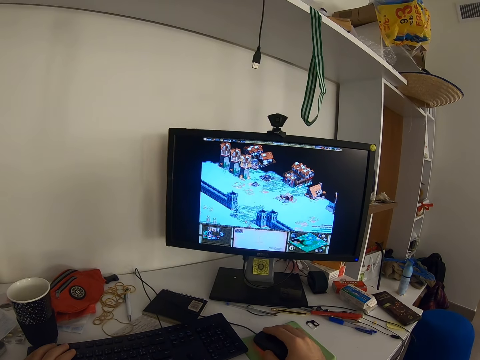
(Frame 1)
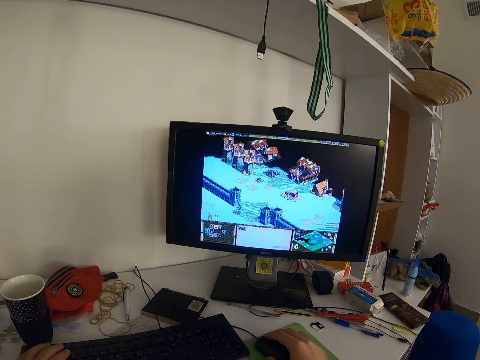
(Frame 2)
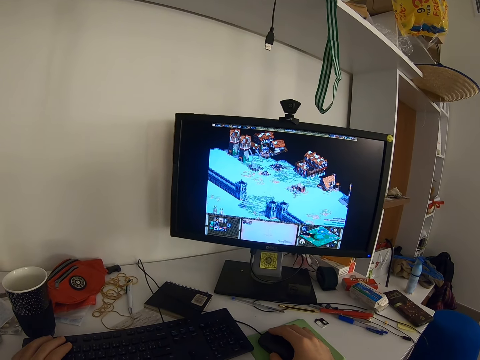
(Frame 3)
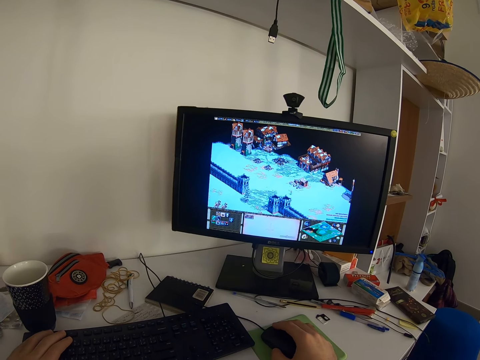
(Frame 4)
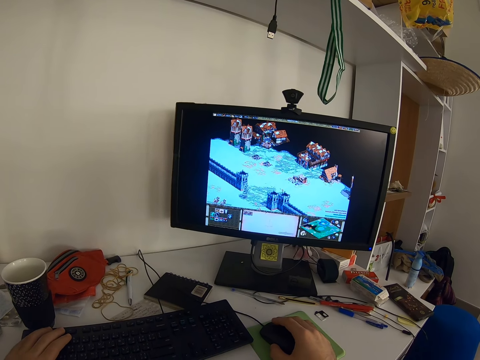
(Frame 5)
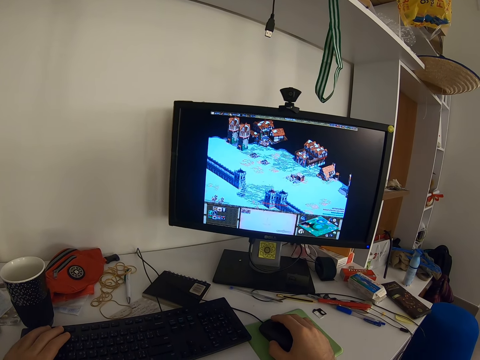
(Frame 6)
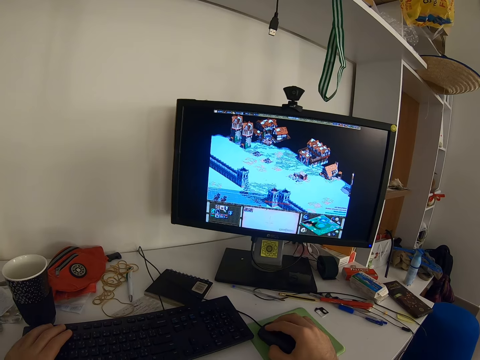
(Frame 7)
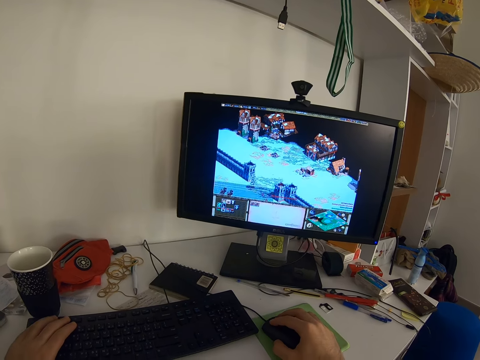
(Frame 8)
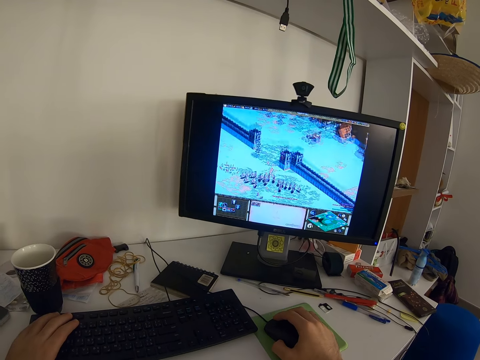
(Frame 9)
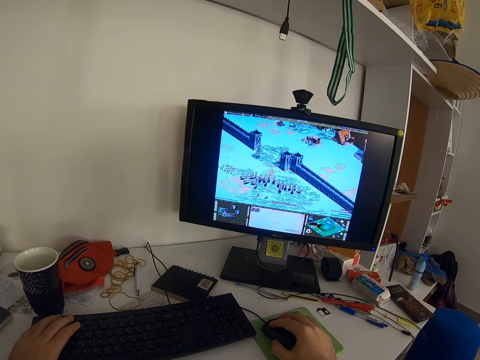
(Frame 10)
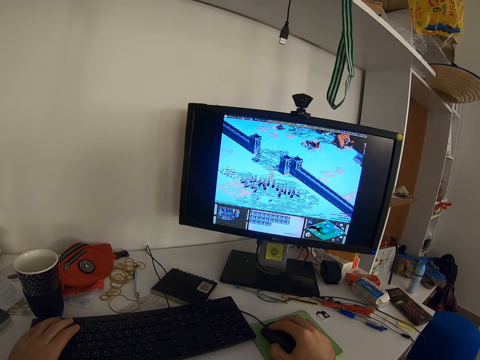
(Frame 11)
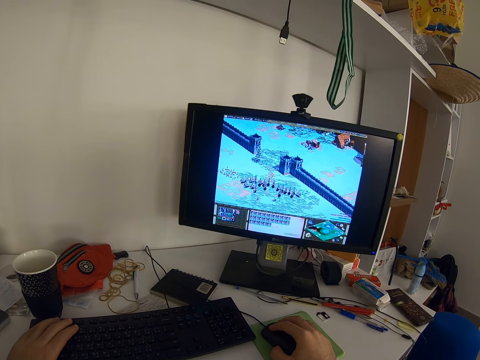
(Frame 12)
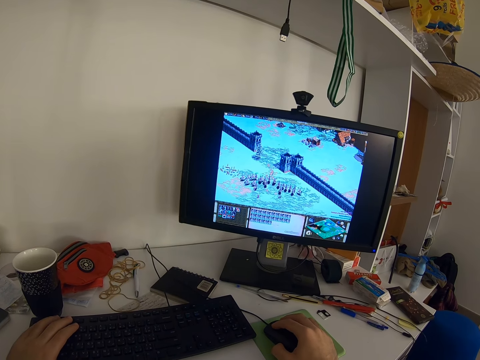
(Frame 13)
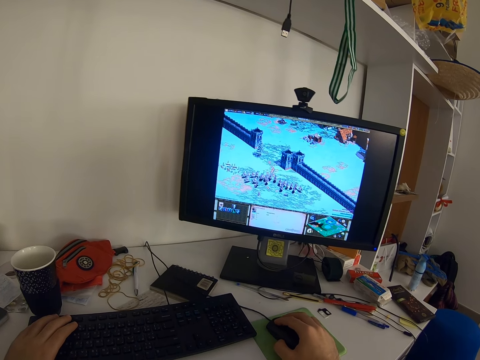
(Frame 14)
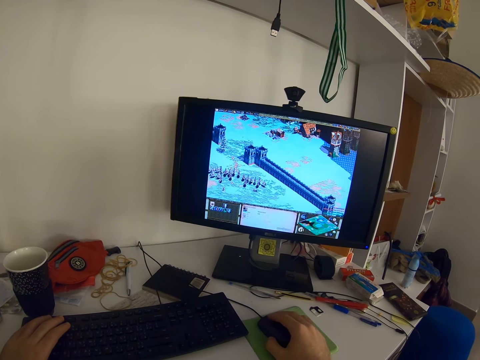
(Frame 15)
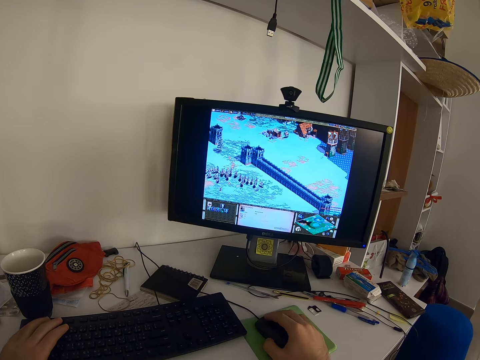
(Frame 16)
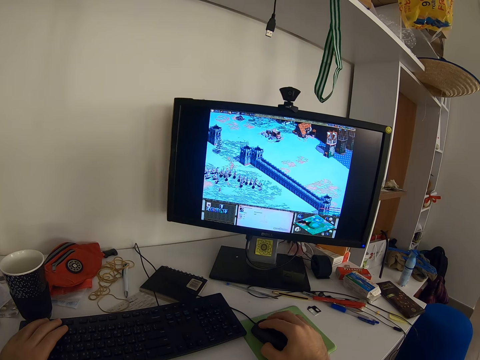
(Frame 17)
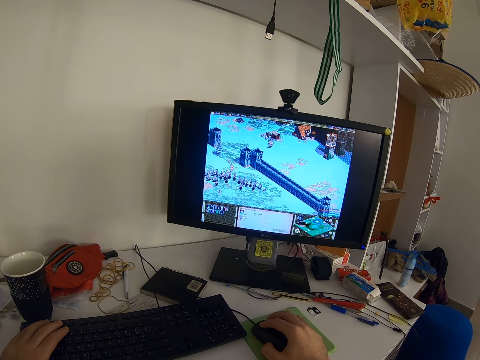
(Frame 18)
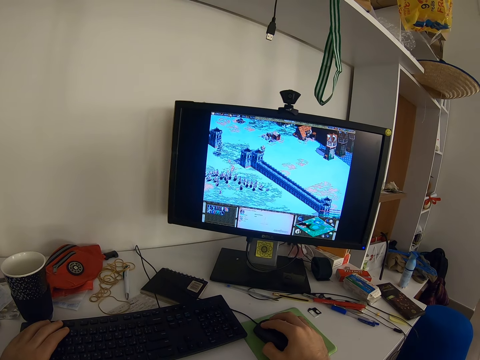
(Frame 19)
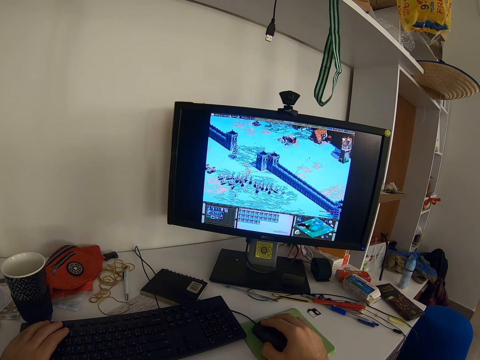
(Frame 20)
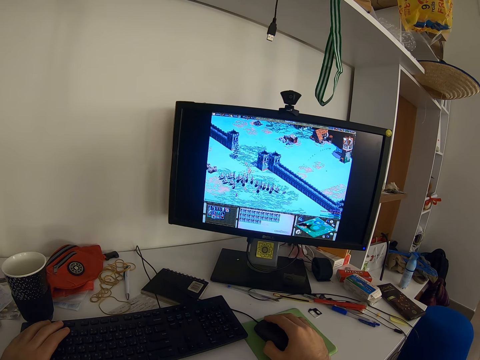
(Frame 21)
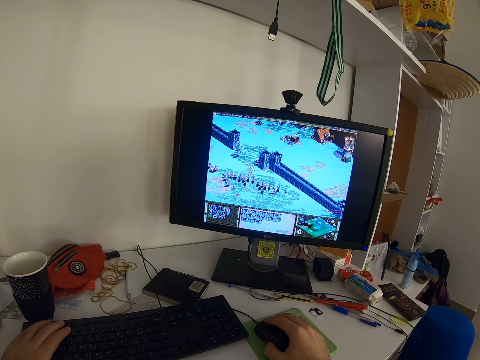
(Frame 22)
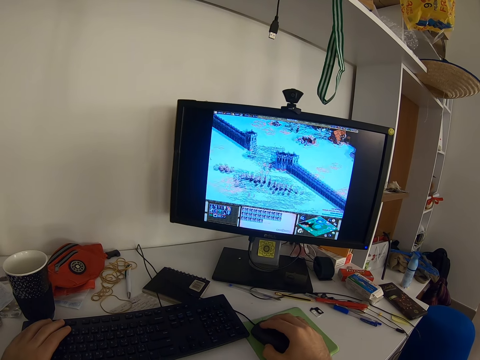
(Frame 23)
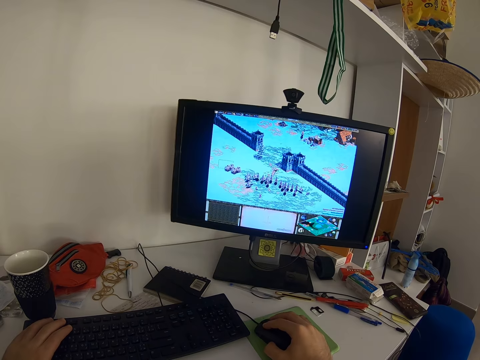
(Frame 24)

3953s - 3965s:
The camera wearer presses the keyboard. They press the keyboard again.

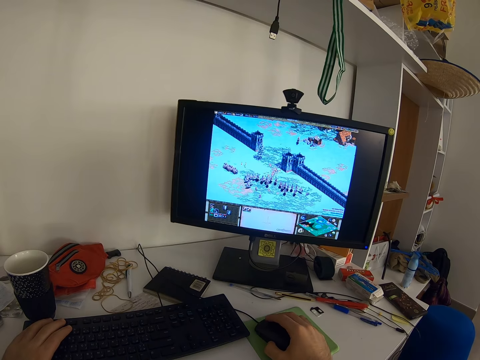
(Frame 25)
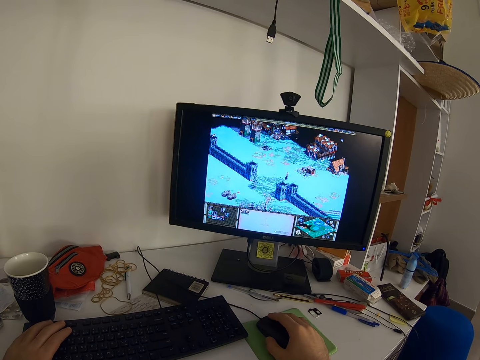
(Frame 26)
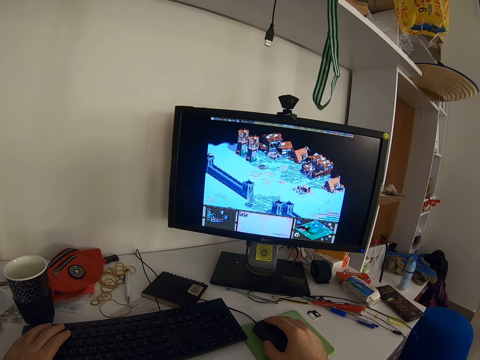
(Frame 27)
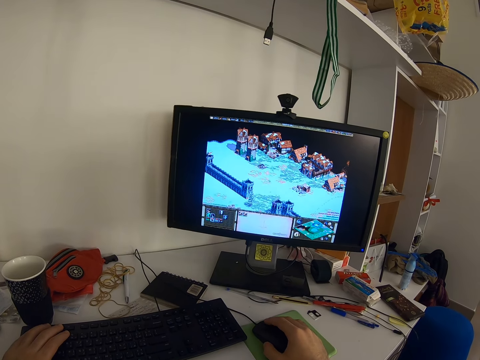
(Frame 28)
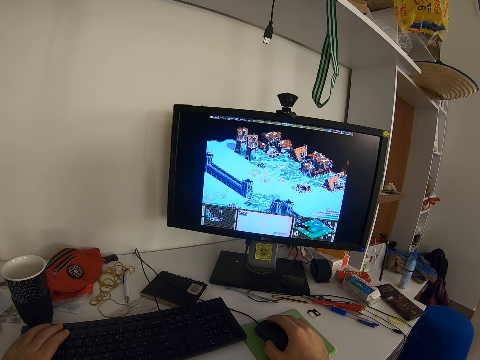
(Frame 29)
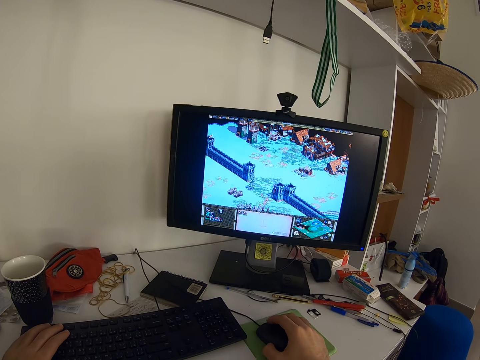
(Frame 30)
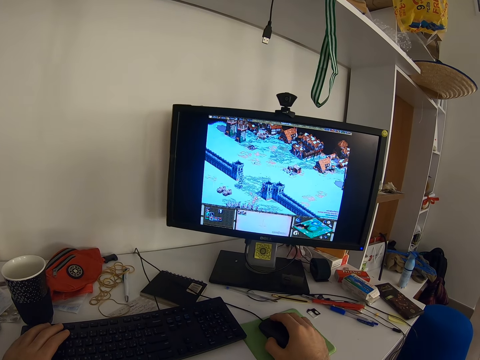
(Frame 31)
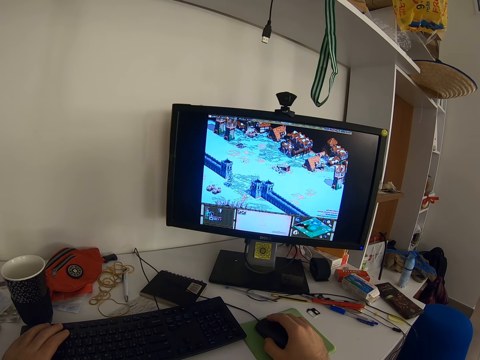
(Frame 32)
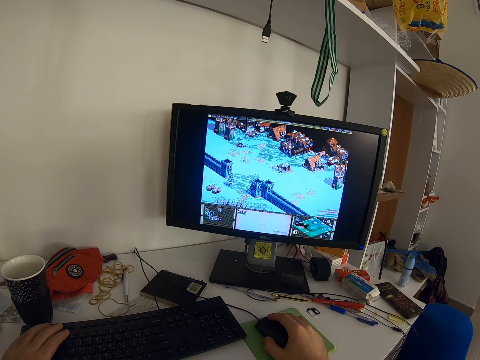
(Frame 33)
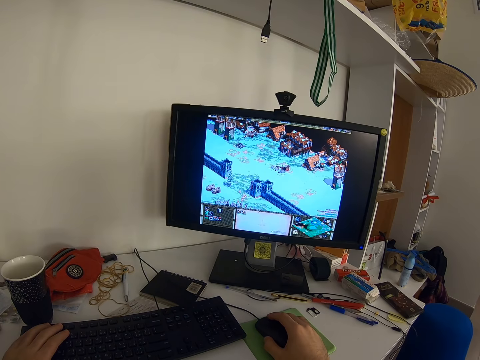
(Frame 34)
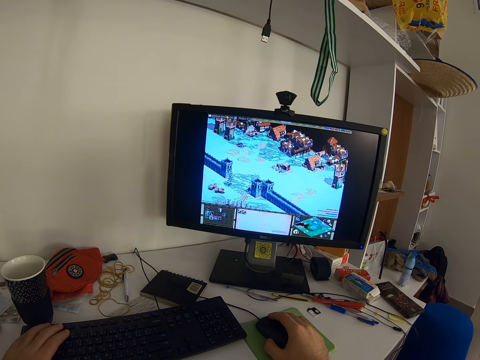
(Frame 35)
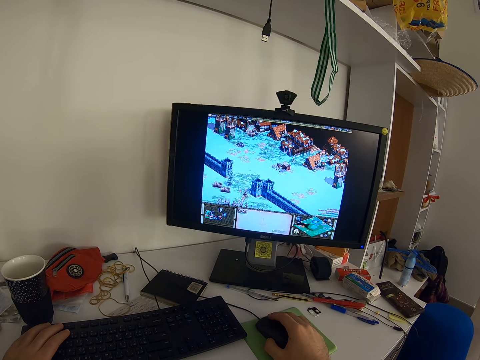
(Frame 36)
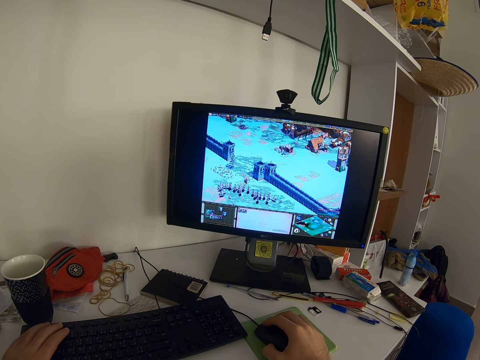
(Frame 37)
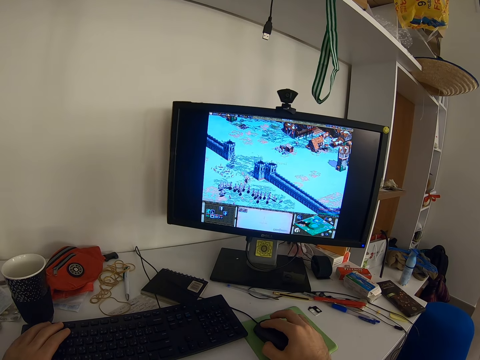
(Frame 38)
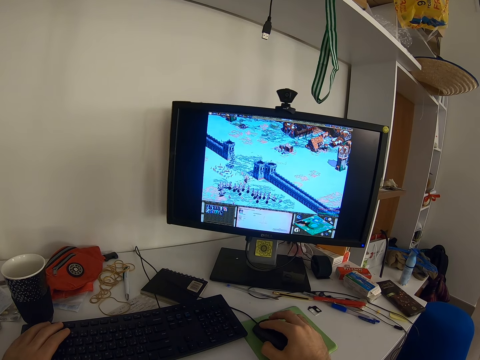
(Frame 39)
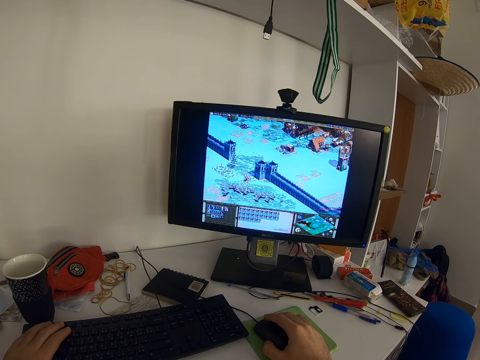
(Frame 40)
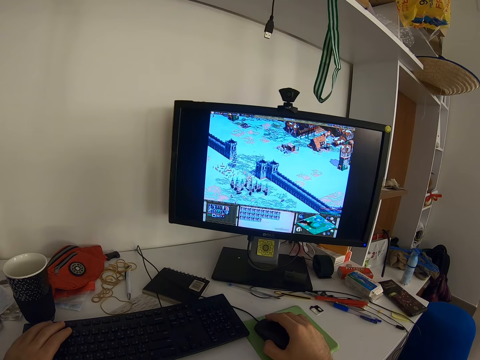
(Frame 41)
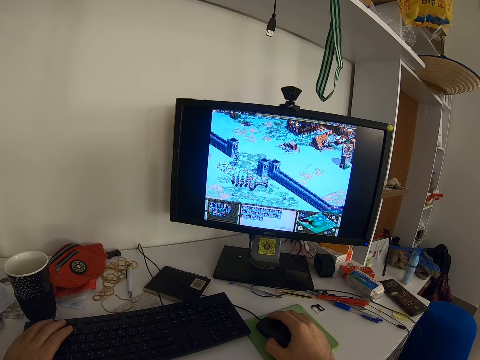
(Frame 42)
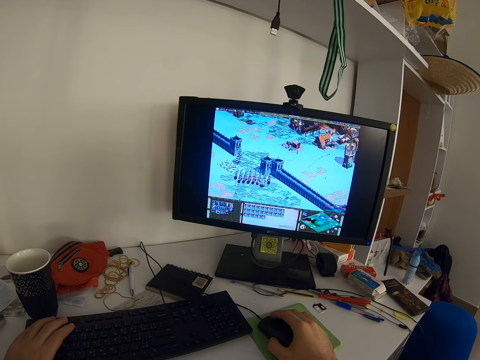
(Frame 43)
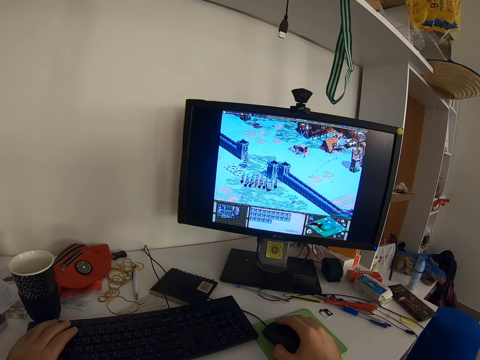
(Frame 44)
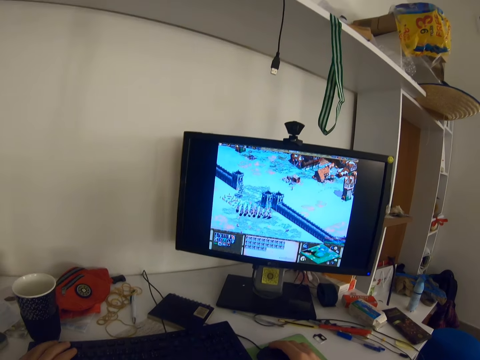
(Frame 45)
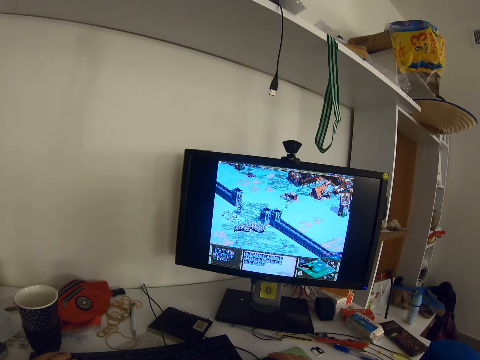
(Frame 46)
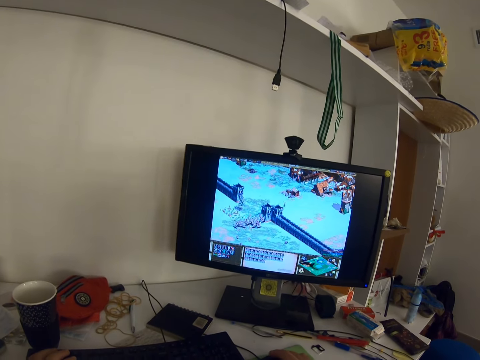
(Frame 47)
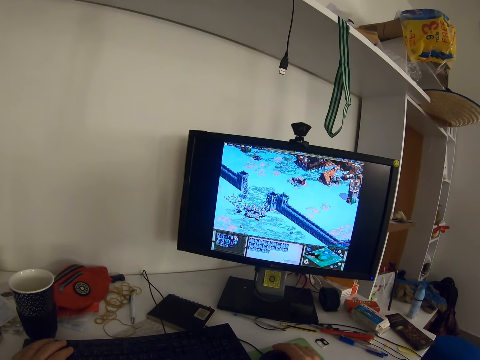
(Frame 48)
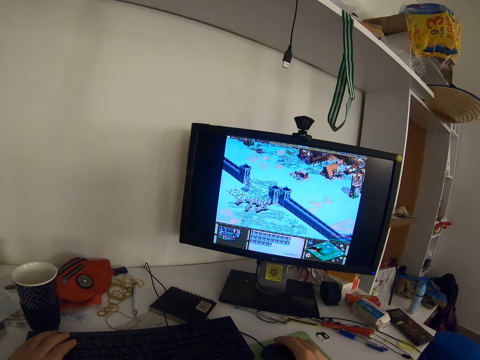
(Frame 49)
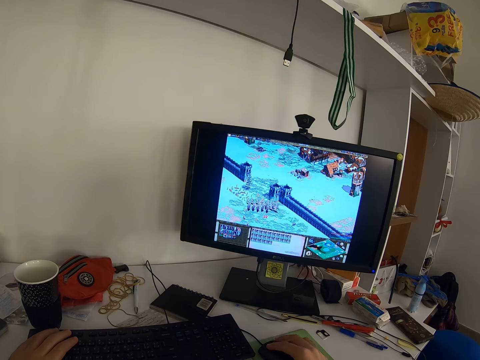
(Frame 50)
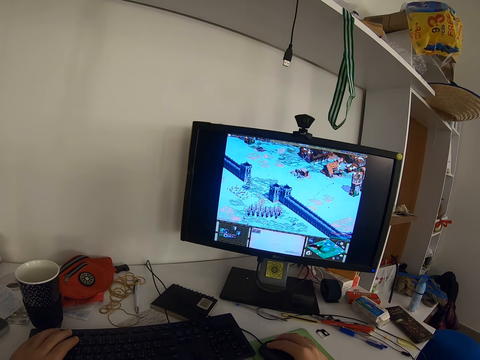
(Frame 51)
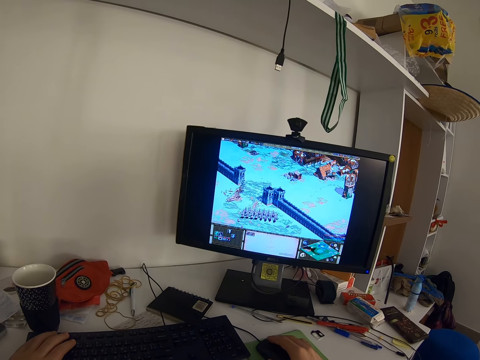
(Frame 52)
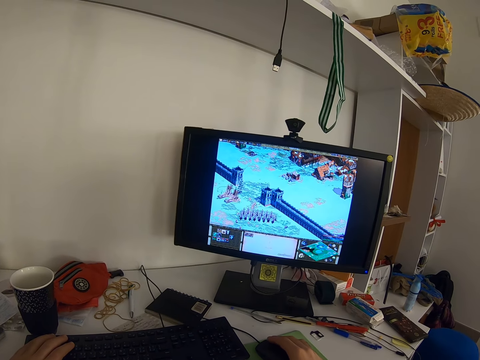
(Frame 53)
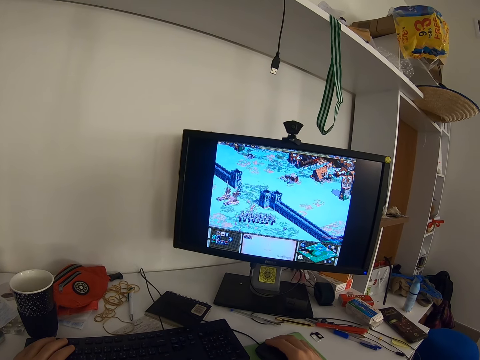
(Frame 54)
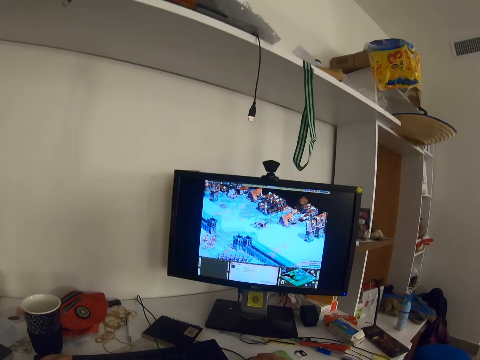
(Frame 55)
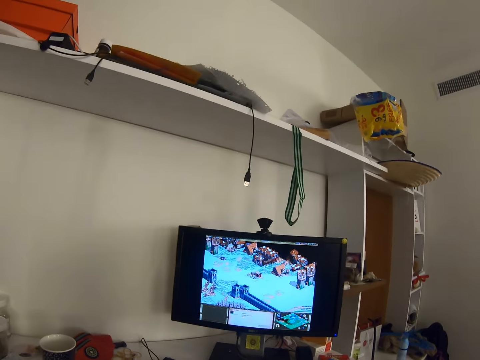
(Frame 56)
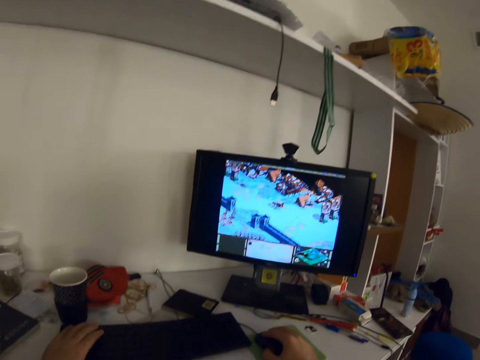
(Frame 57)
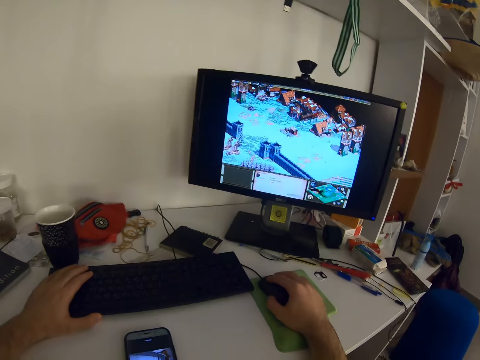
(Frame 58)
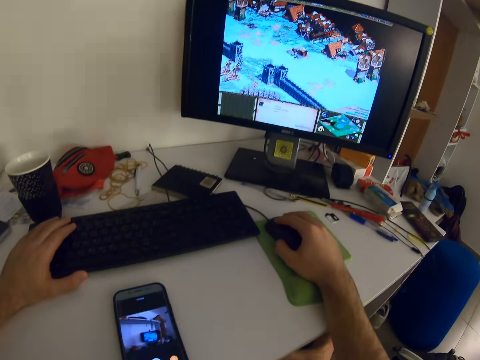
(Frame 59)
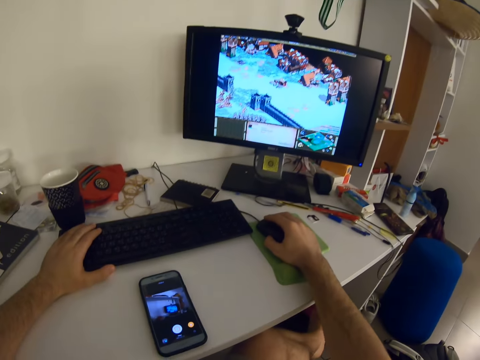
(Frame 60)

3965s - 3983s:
The camera wearer presses the keyboard. They press the keyboard repeatedly.
